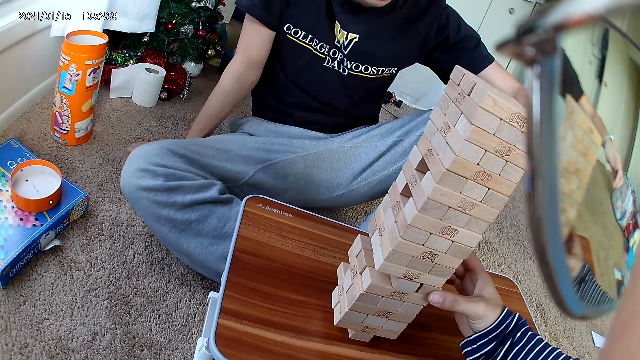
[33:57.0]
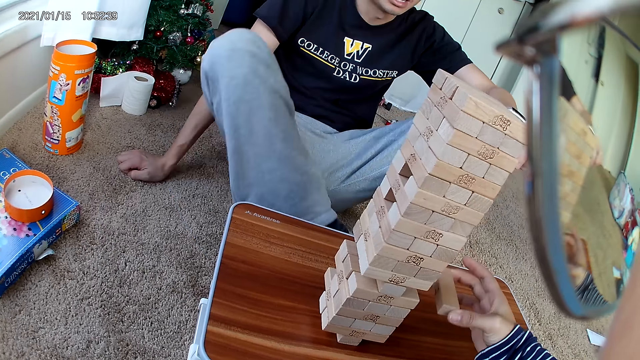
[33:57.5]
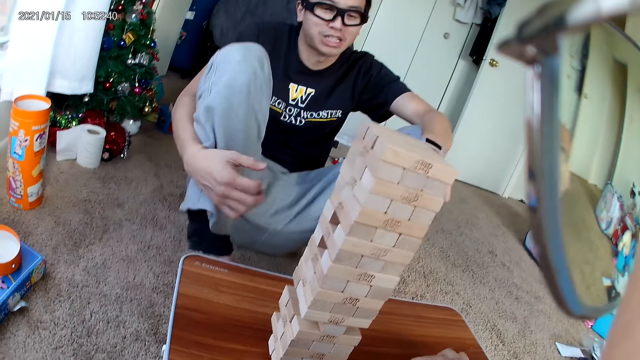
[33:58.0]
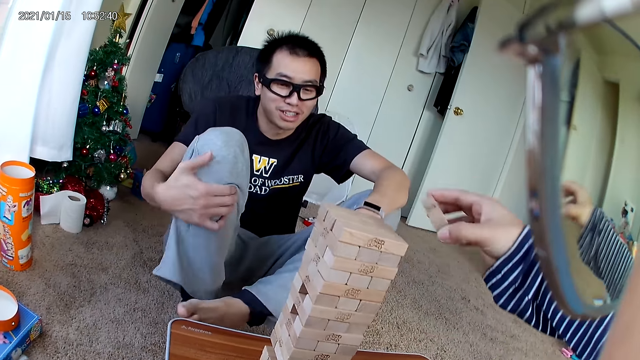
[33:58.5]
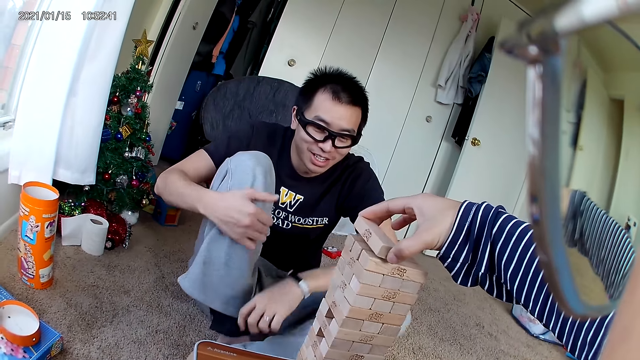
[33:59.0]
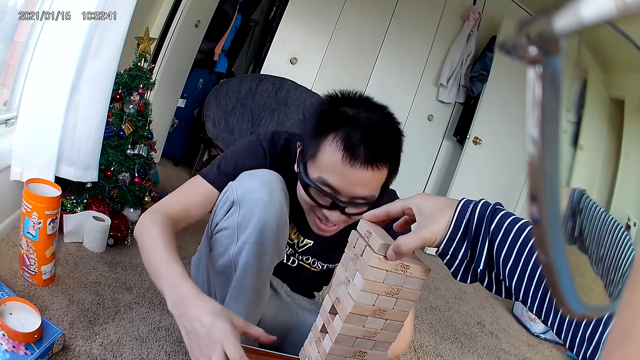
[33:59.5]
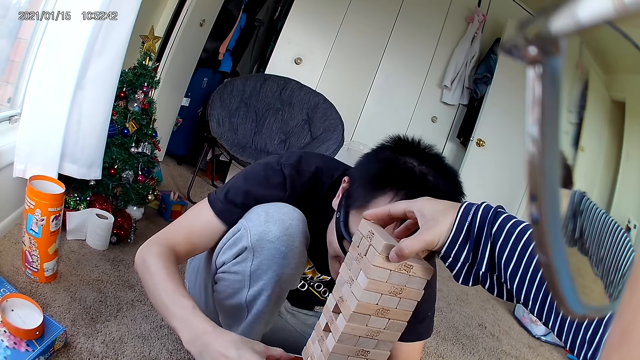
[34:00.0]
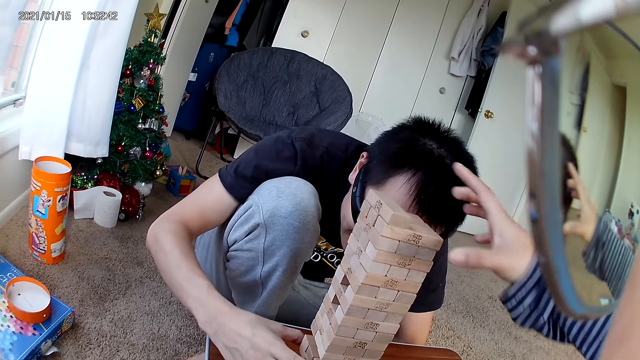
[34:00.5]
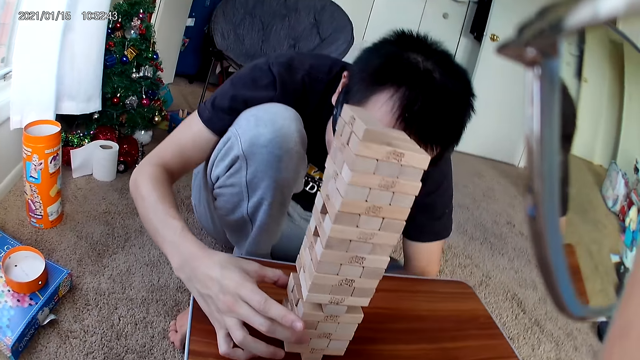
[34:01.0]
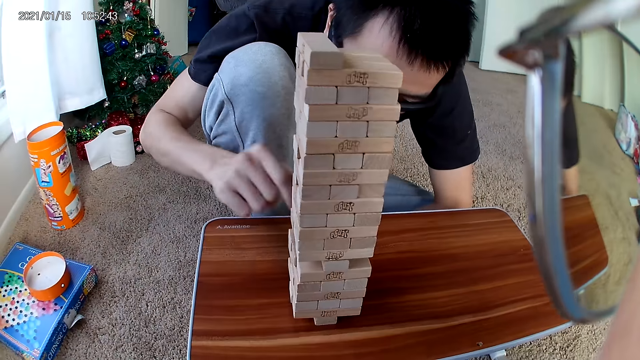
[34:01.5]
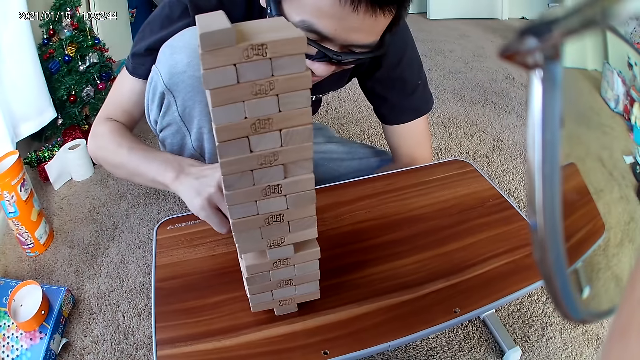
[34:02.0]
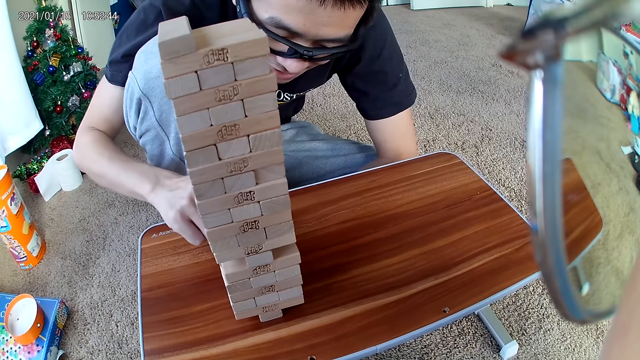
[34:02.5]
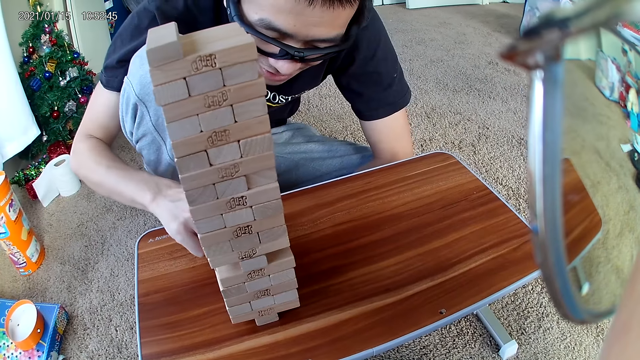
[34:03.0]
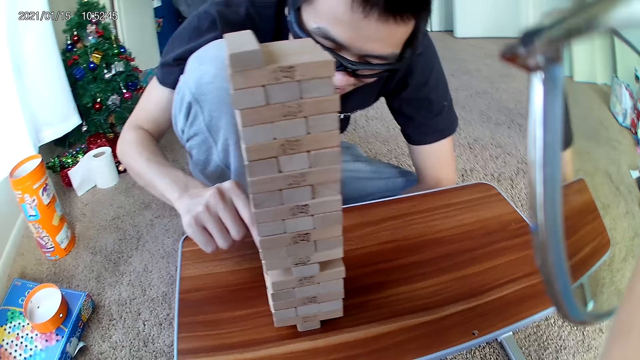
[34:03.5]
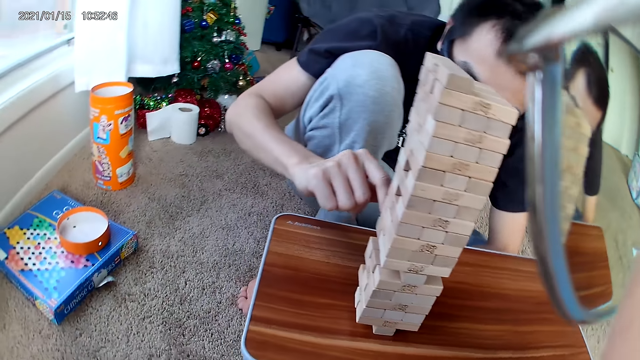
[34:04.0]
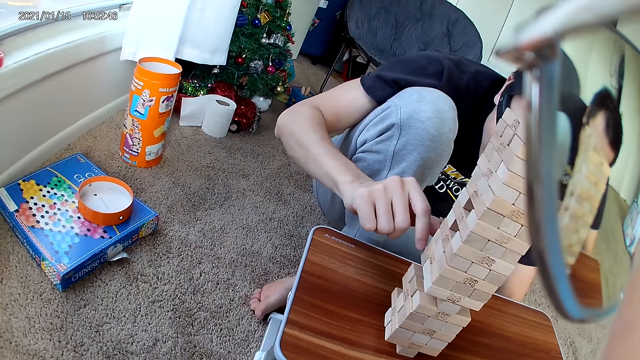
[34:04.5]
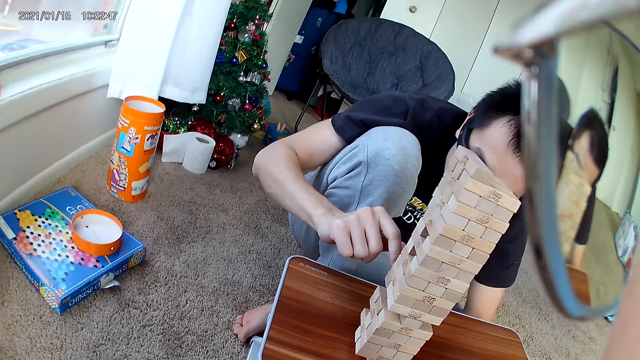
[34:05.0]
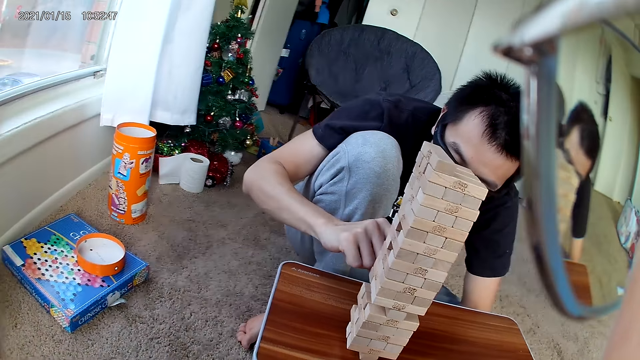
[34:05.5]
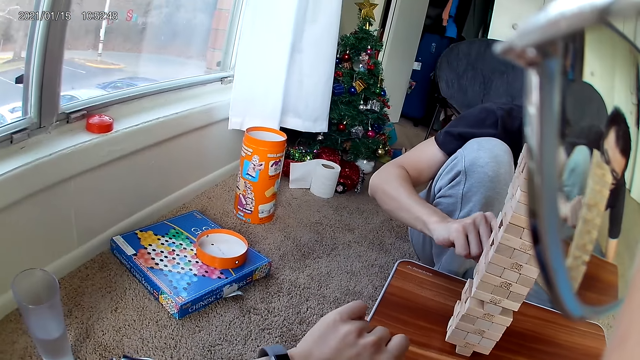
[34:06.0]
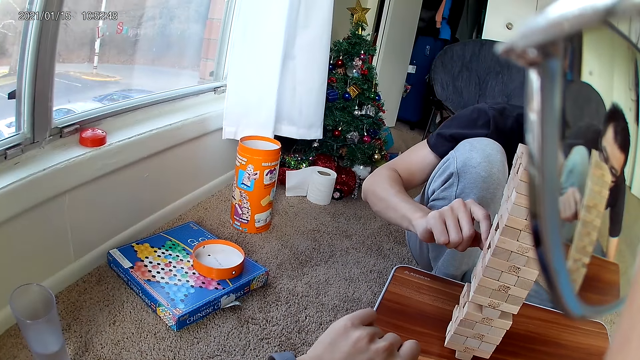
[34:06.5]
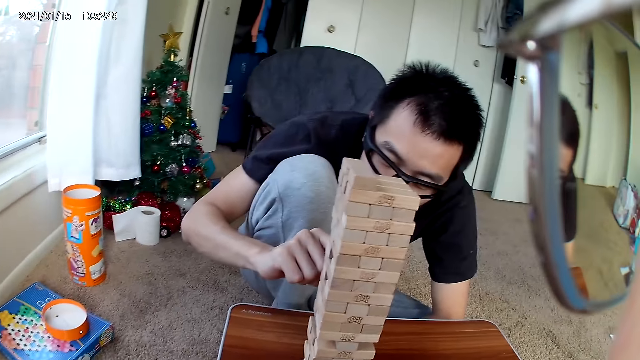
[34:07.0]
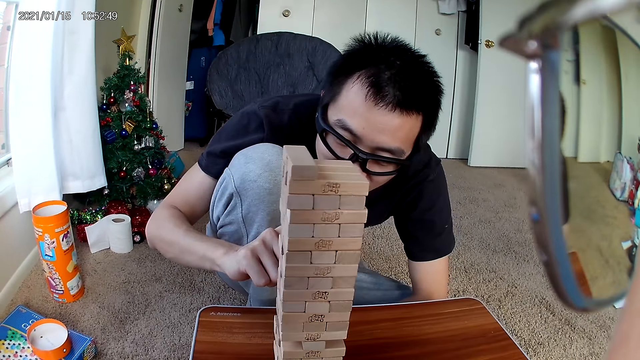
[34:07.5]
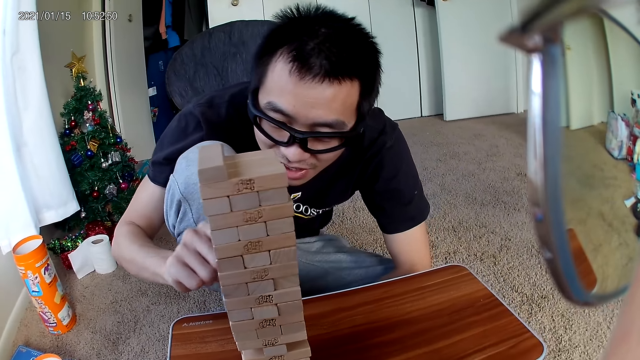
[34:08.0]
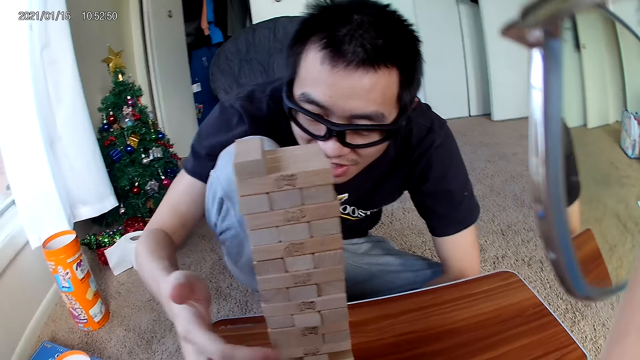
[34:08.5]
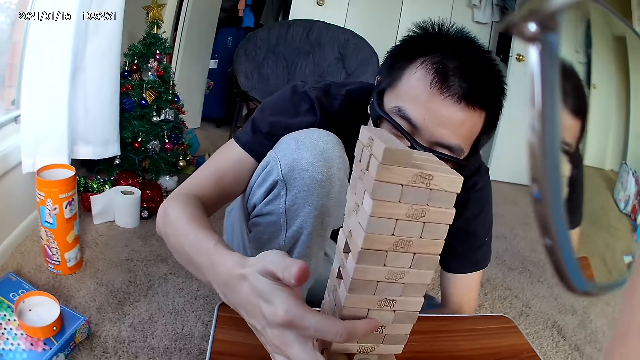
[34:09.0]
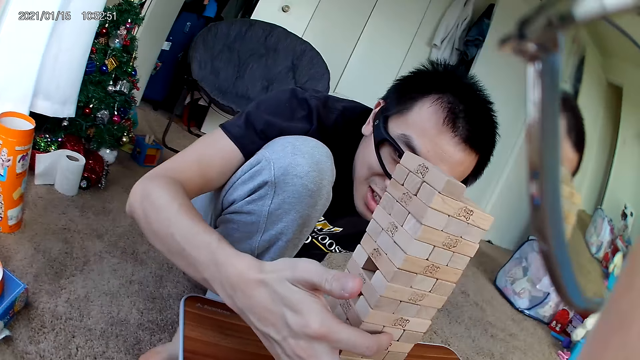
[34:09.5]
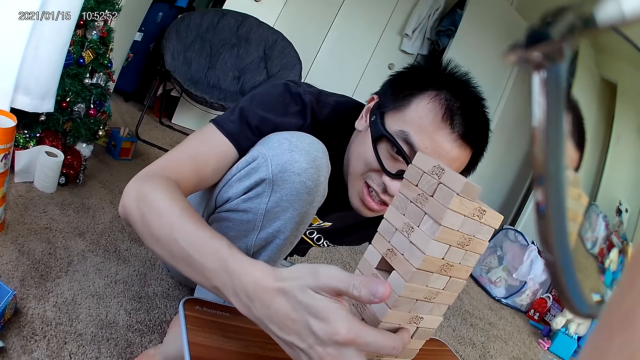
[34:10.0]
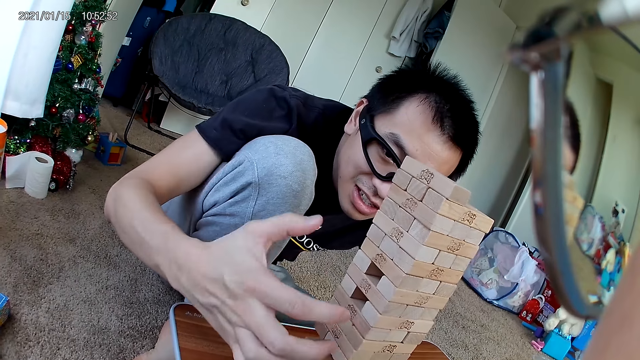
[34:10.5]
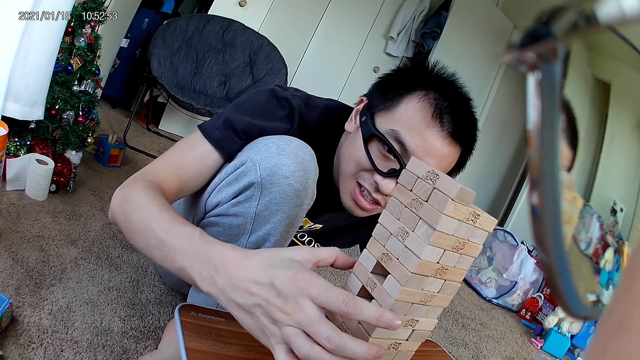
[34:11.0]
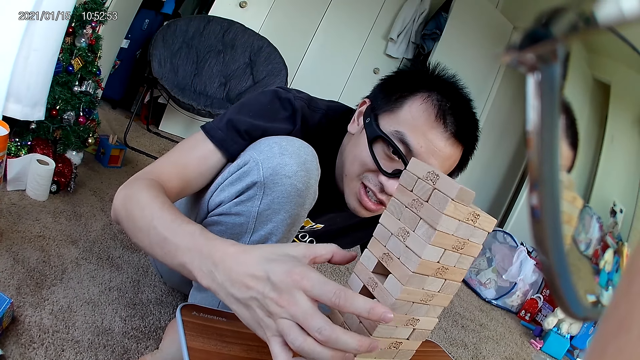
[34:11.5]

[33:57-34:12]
The camera wearer removes a building block from the building block pile. They place the building block on the building block pile. A man touches the blocks. The man pushes a building block with his right hand.

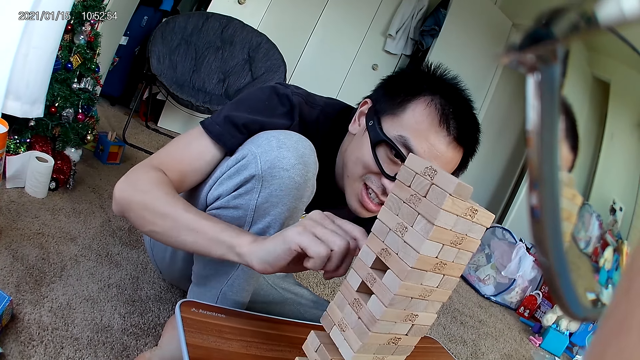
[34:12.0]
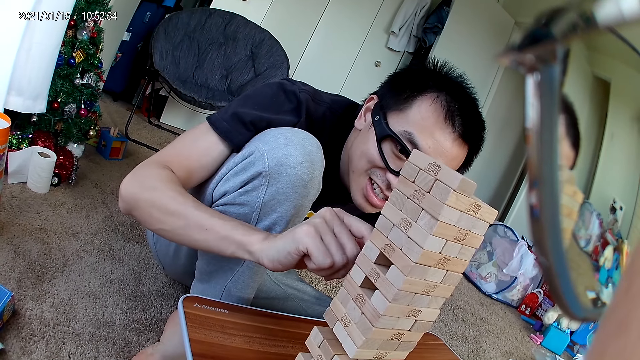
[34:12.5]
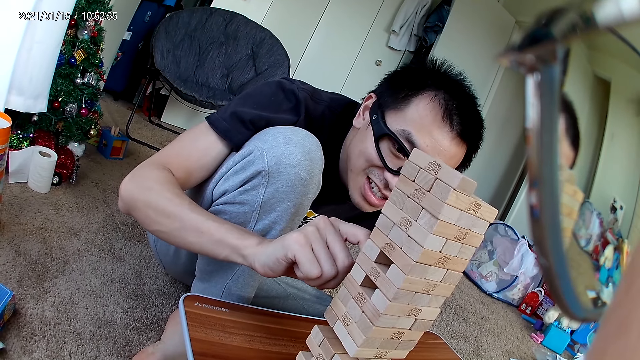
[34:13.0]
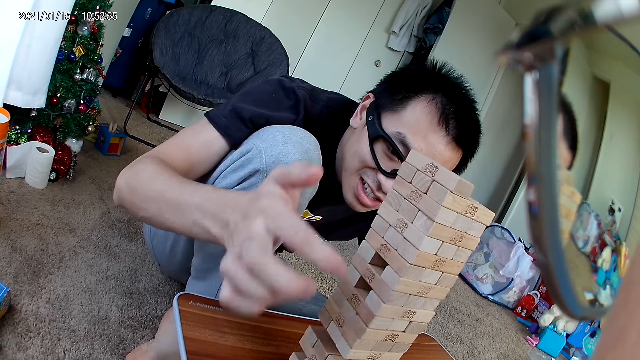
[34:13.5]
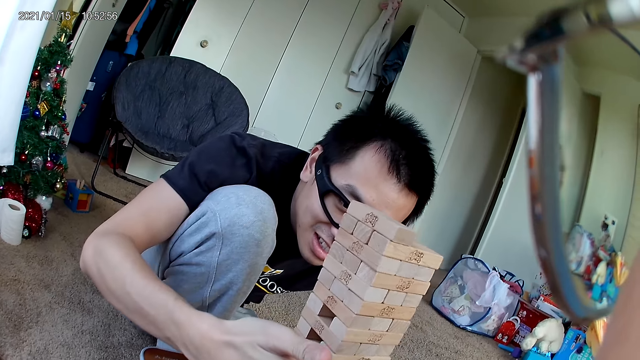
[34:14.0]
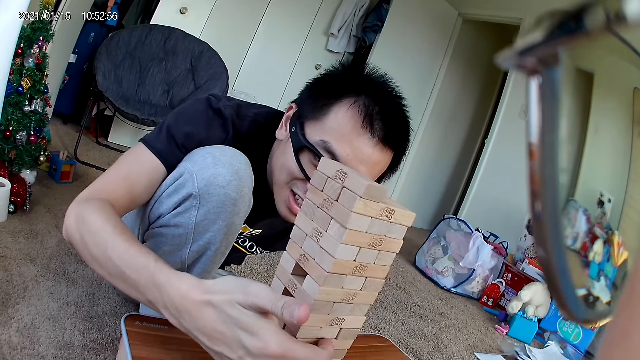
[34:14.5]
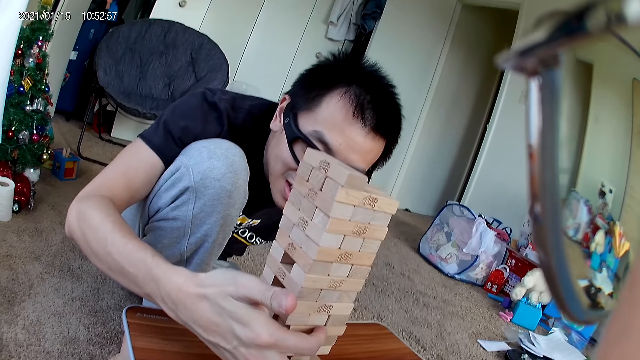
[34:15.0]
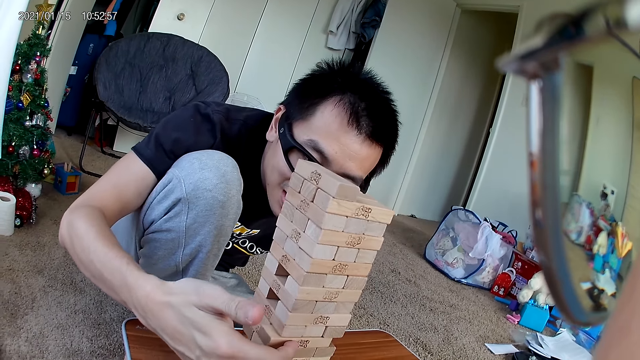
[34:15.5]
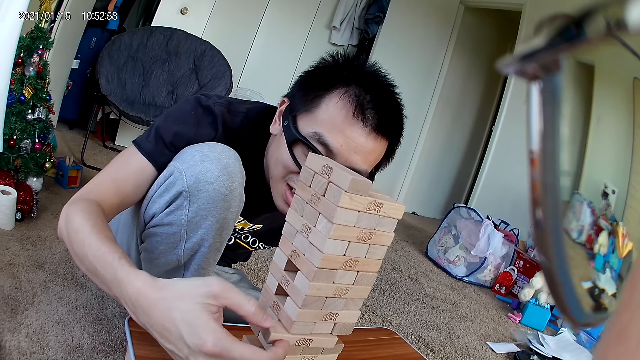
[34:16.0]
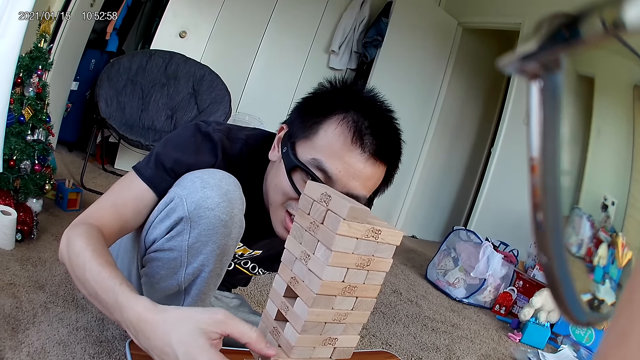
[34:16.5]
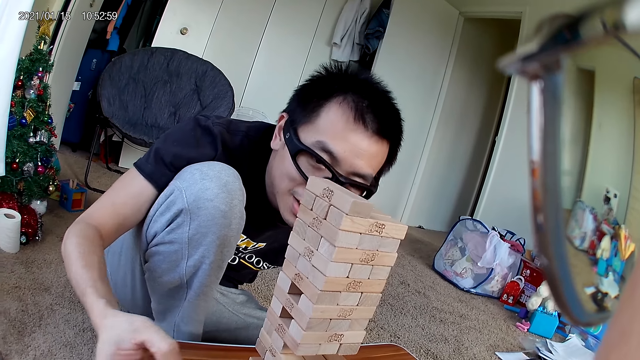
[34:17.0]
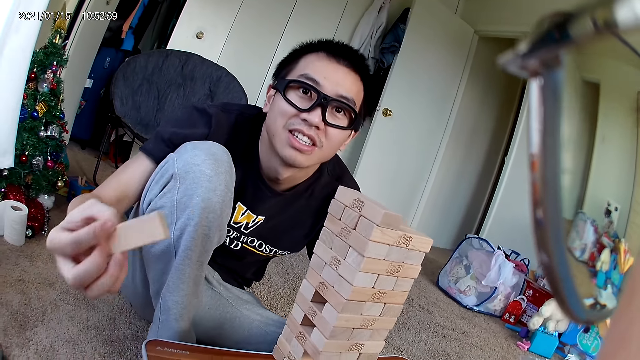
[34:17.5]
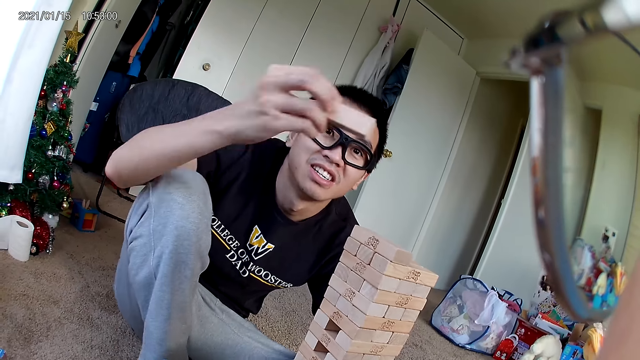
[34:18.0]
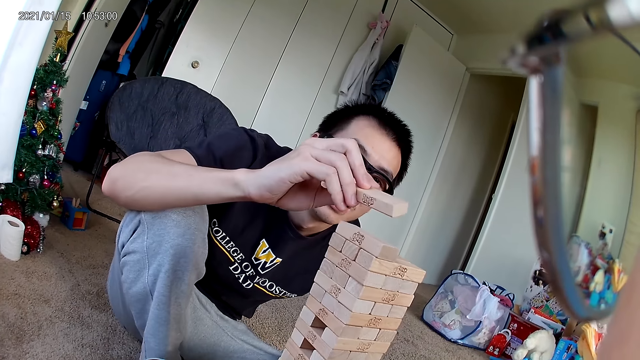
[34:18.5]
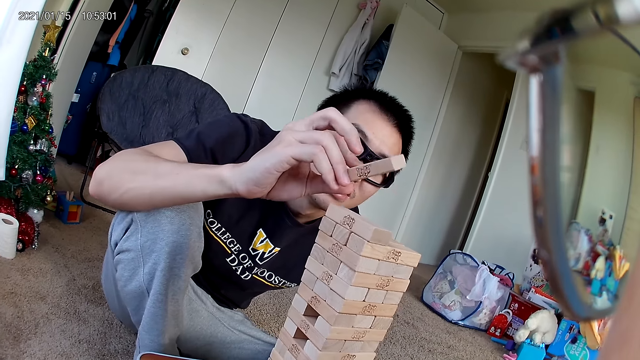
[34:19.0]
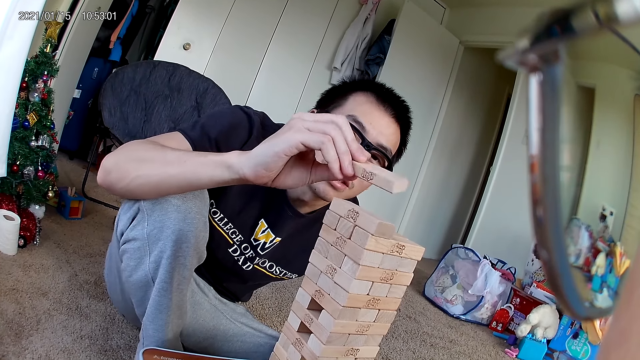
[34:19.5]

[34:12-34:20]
A man touches the building block from the building block pile. The man removes a building block from the building block pile with his right hand.
